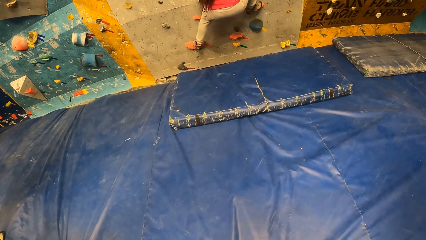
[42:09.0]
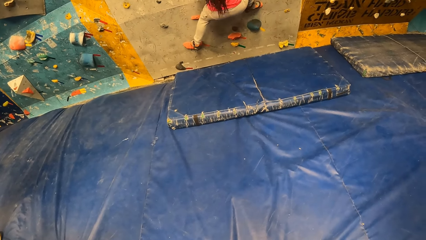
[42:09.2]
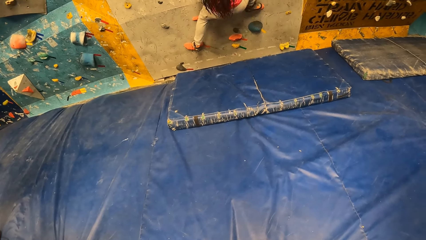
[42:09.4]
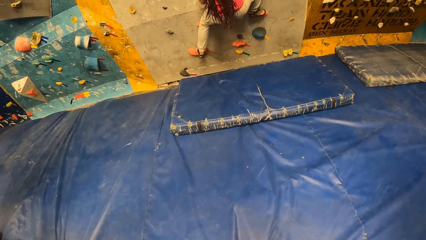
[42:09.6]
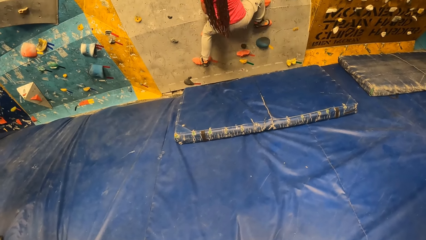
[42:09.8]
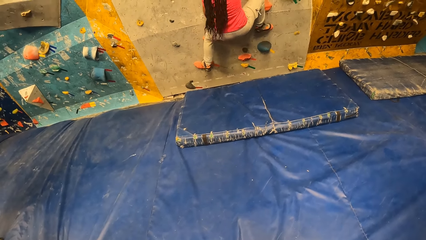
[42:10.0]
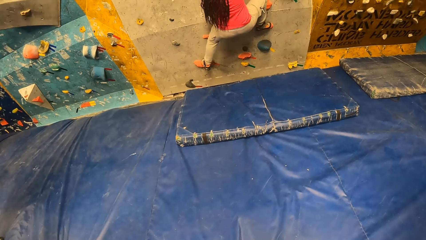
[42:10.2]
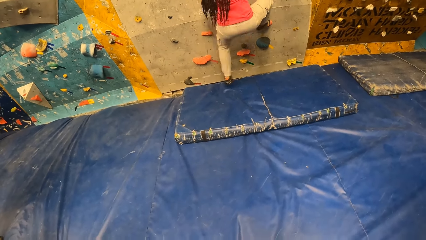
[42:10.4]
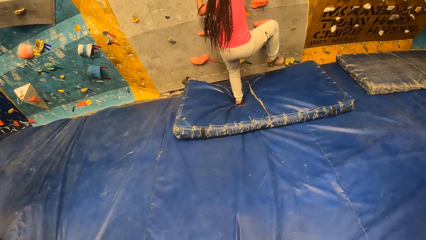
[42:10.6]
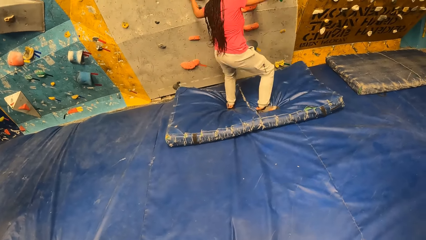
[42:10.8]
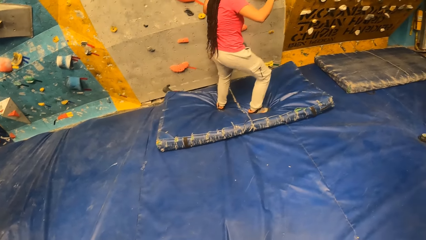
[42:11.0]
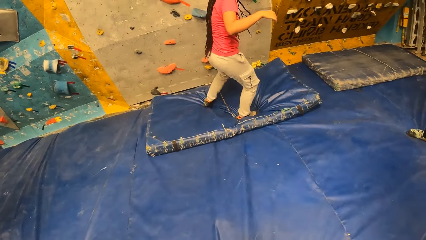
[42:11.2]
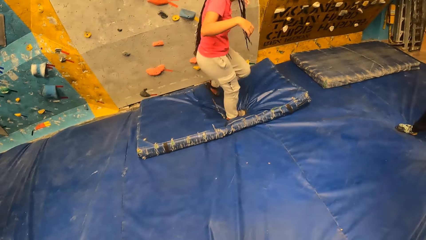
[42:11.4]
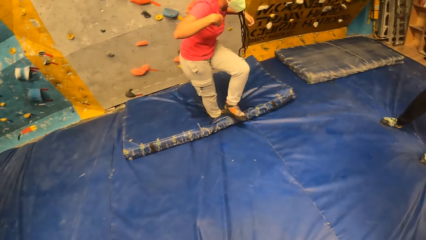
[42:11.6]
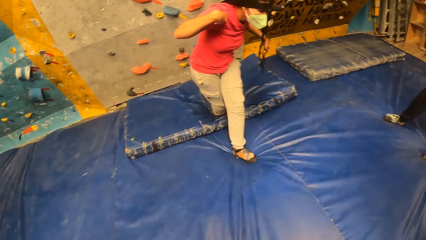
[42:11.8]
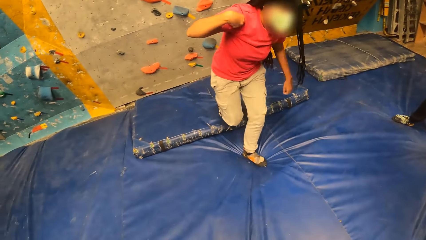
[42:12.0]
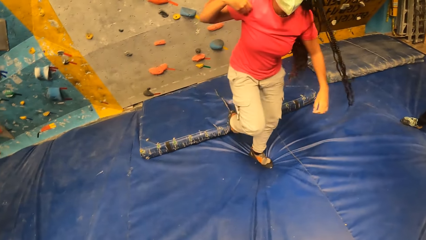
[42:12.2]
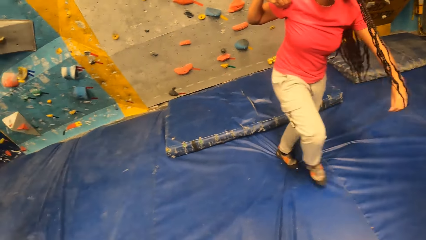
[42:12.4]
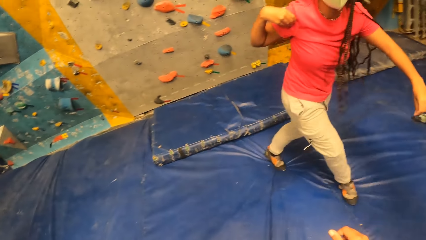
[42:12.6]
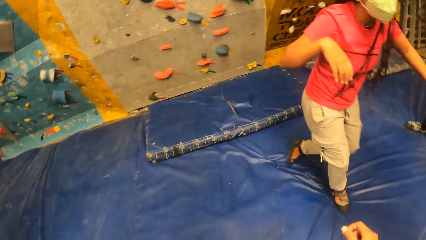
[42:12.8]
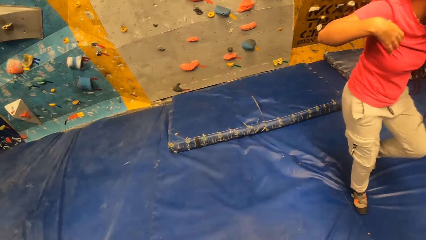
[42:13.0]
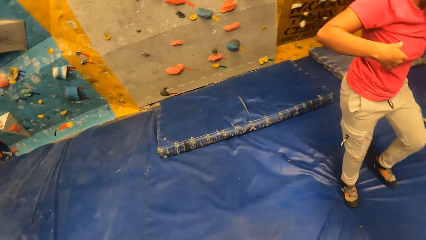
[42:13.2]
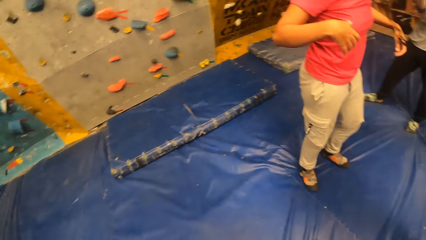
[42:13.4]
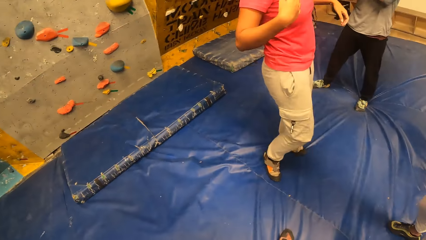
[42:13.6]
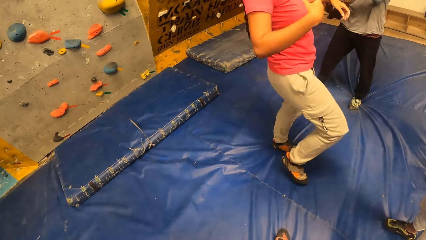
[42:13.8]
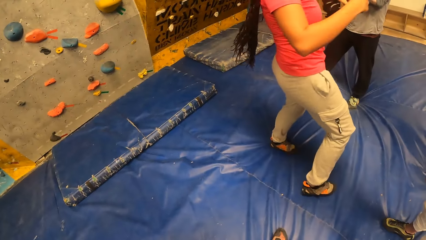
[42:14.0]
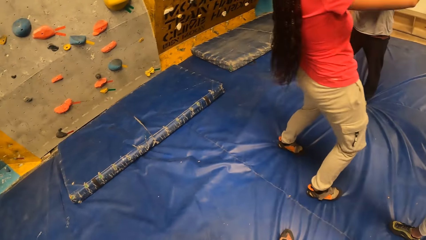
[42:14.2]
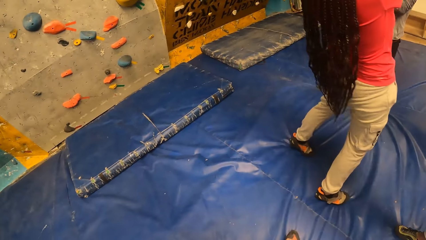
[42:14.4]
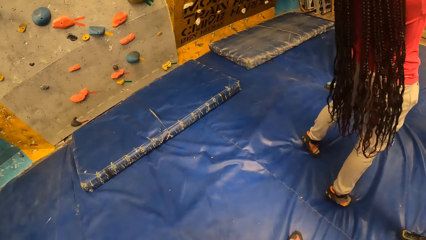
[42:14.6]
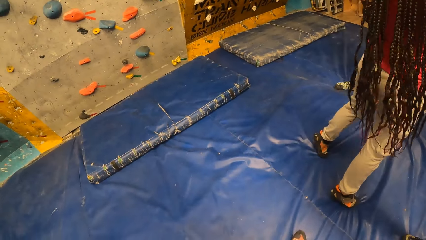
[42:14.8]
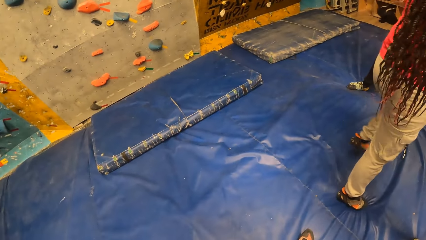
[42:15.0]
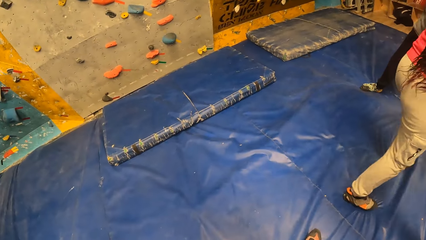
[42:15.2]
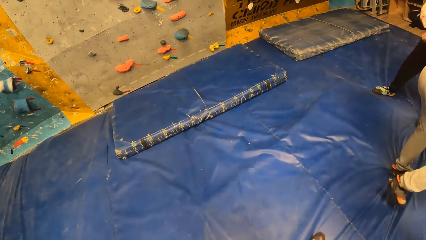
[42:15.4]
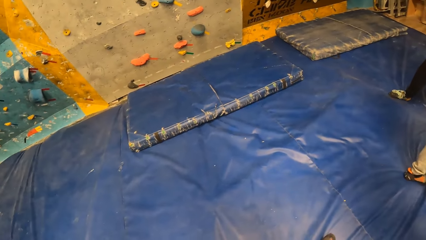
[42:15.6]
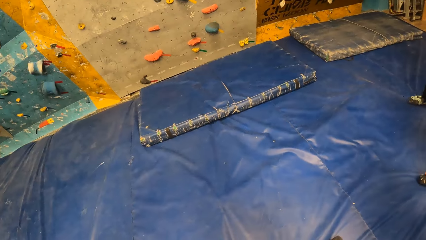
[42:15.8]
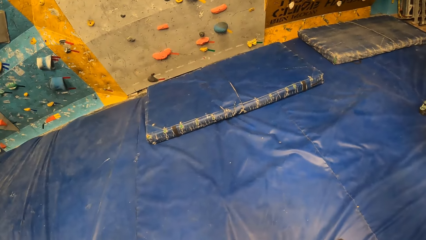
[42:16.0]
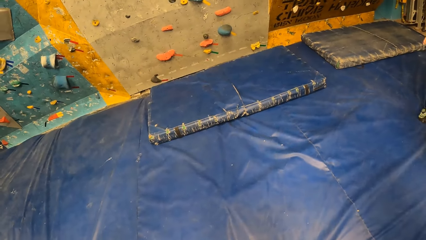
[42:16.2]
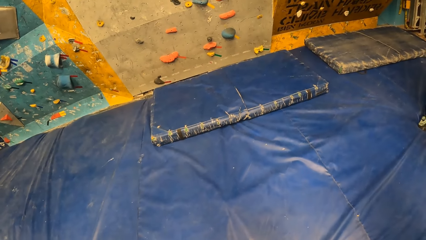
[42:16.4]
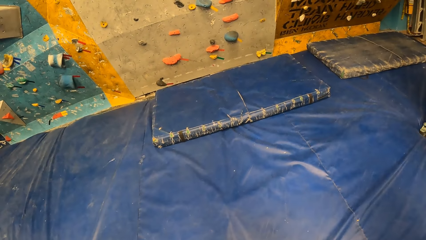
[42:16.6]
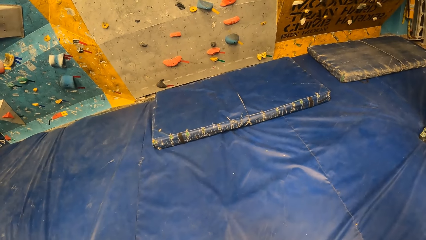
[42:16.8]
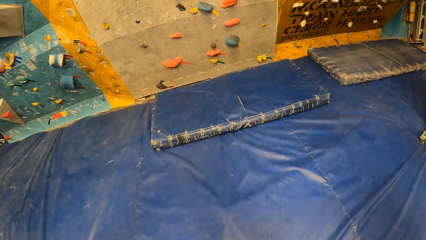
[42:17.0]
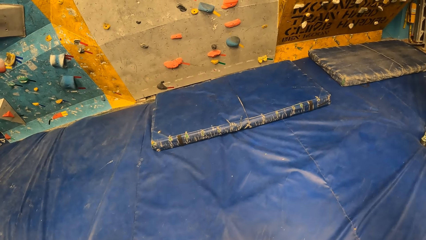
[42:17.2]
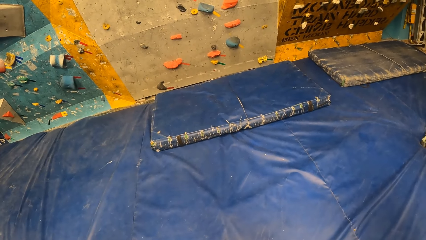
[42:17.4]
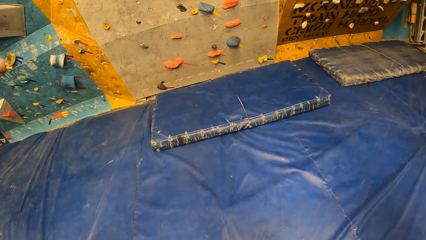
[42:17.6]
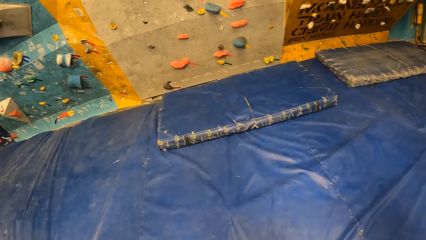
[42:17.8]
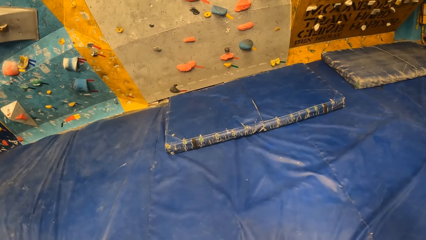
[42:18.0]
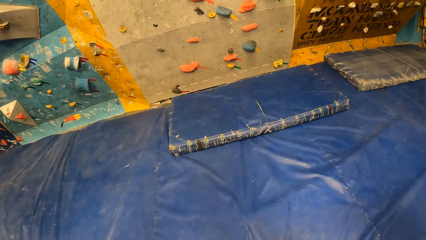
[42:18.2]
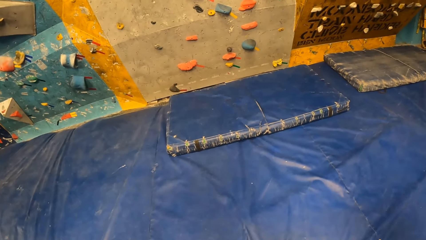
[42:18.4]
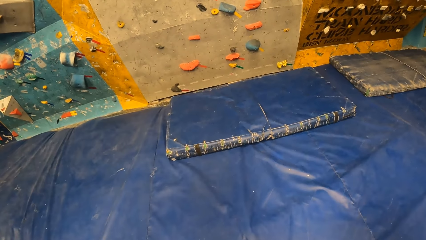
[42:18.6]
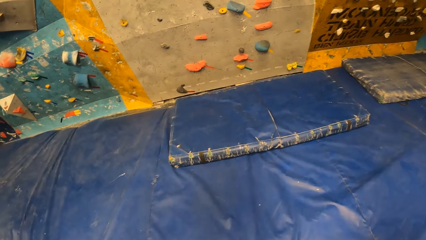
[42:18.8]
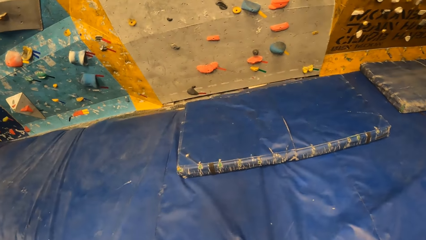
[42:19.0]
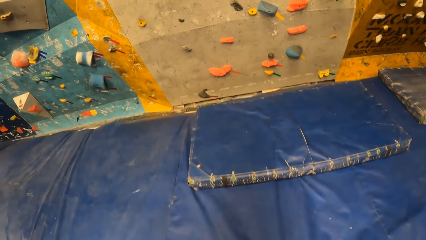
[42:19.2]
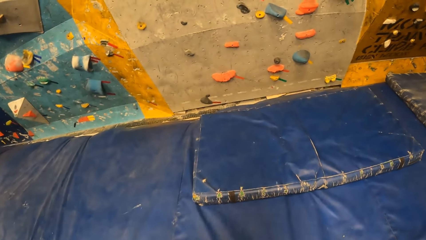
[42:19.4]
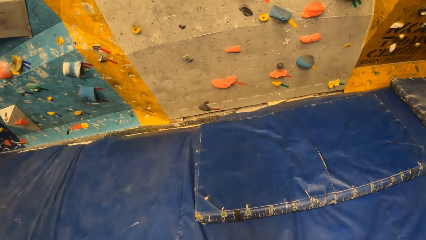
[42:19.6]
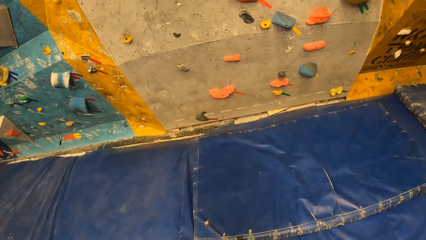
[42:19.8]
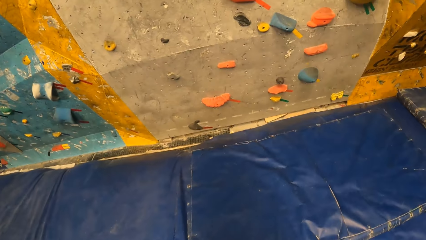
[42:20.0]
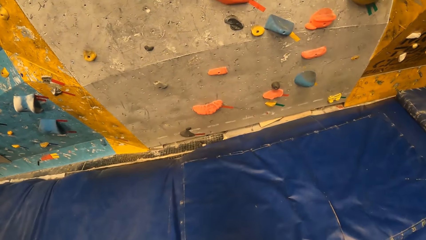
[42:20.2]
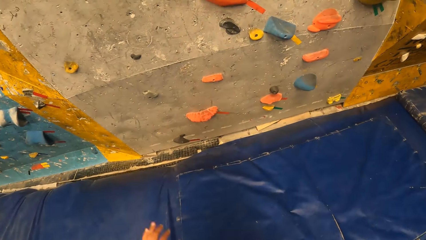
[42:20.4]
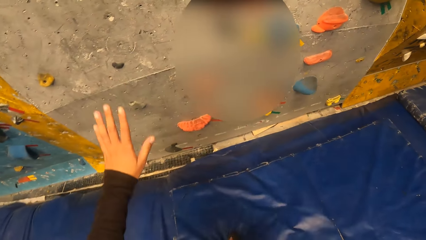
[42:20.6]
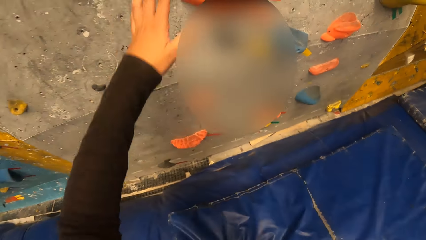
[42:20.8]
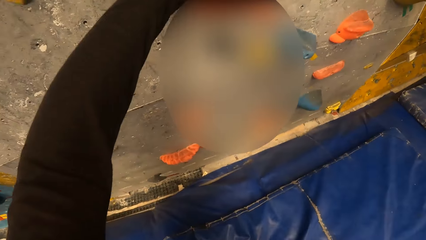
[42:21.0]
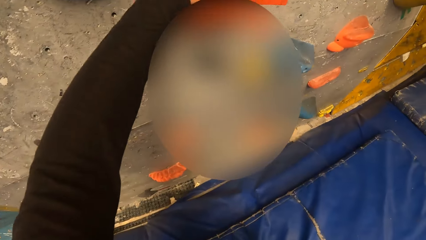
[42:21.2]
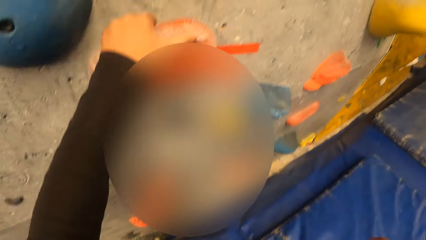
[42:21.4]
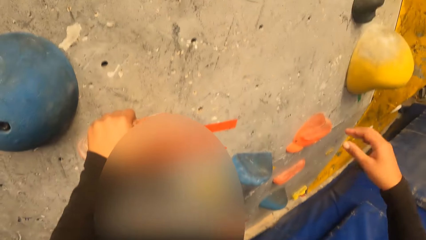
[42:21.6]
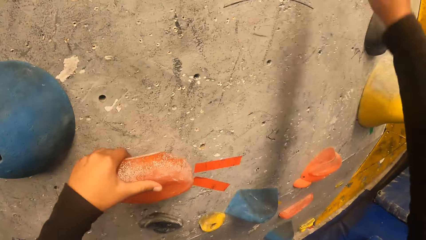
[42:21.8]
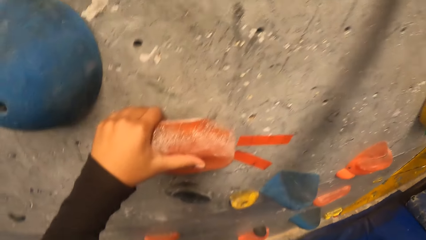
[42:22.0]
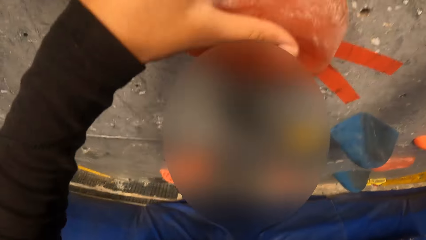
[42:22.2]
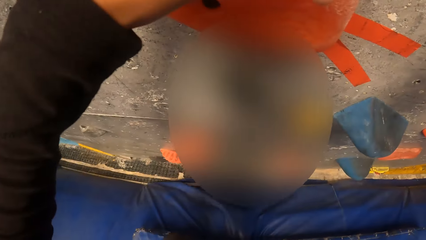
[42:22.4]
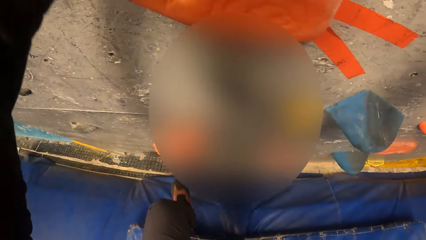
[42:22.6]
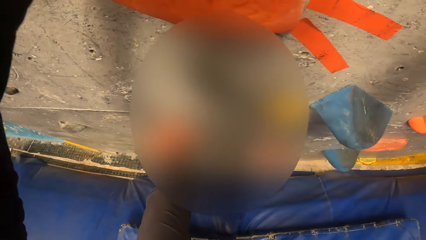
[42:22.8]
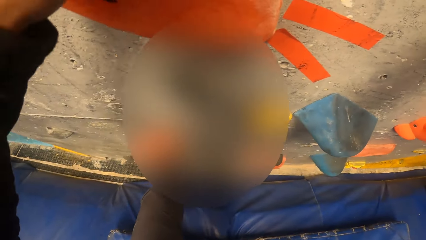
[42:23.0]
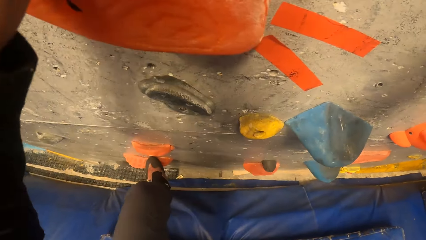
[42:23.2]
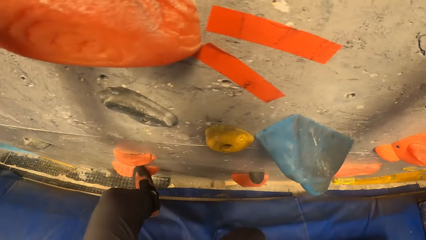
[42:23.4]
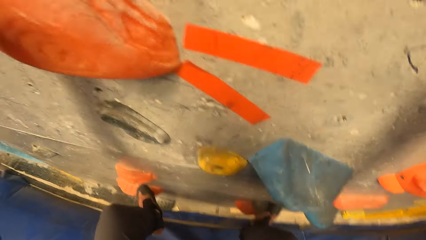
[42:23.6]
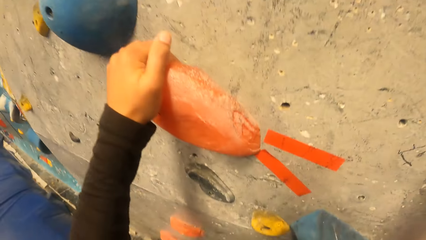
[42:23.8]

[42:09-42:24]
A woman jumps down from the wall. She climbs down the Revit climbing wall. The woman interacts with the camera wearer, another woman and a man at the wall climbing centre. The first woman walks on the mat. The camera wearer walks on the mat. They climb the Revit climbing wall.
